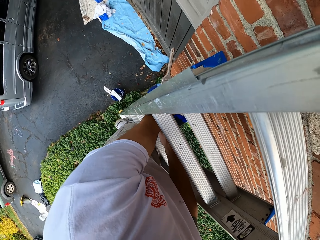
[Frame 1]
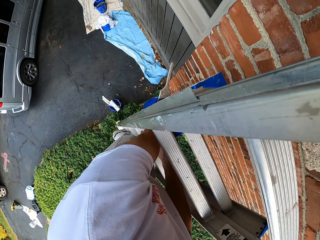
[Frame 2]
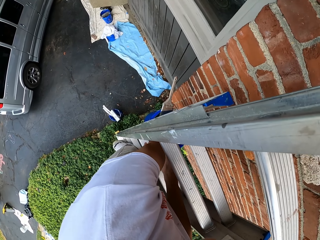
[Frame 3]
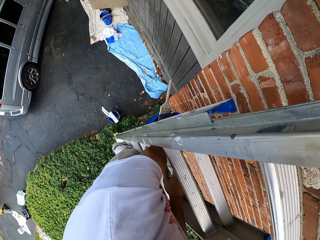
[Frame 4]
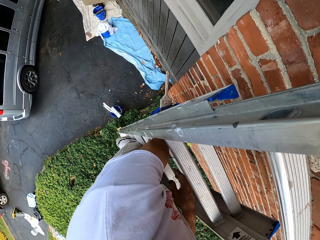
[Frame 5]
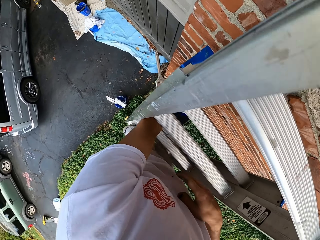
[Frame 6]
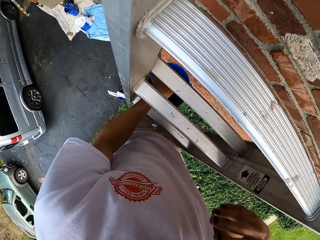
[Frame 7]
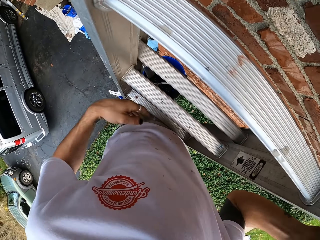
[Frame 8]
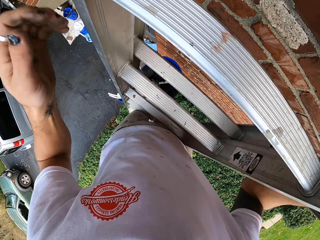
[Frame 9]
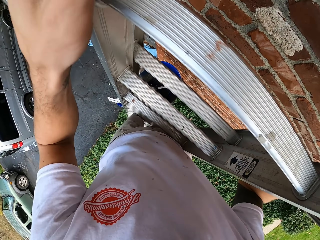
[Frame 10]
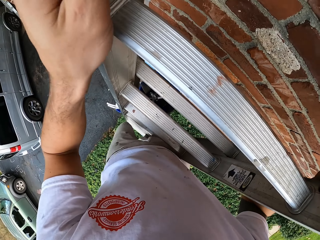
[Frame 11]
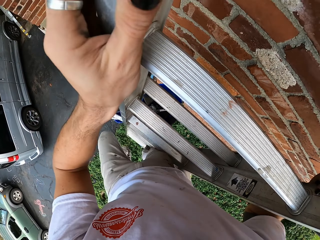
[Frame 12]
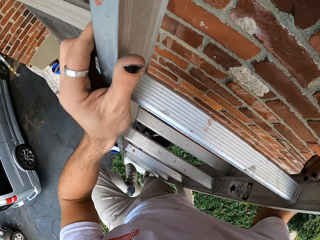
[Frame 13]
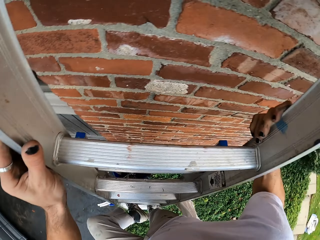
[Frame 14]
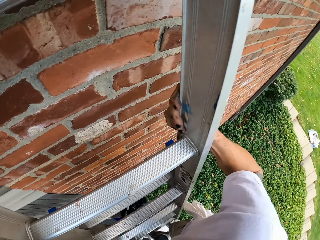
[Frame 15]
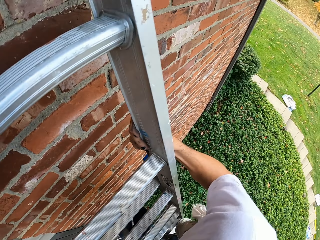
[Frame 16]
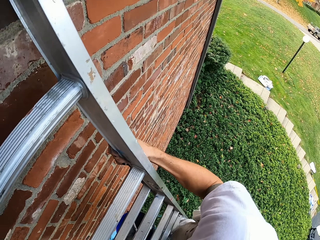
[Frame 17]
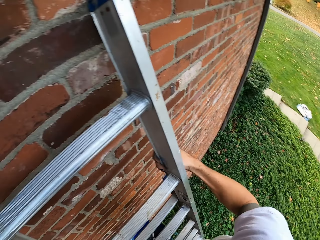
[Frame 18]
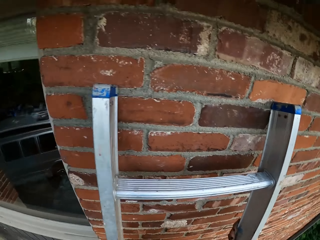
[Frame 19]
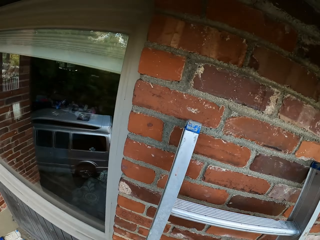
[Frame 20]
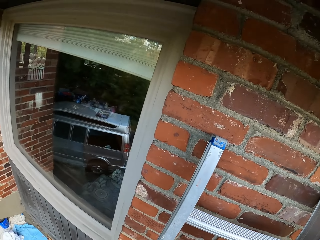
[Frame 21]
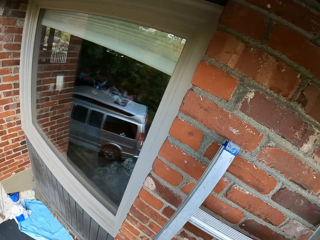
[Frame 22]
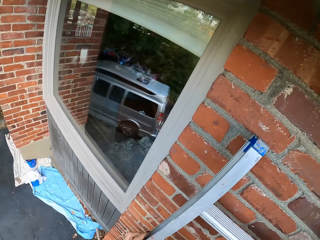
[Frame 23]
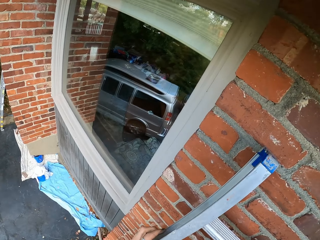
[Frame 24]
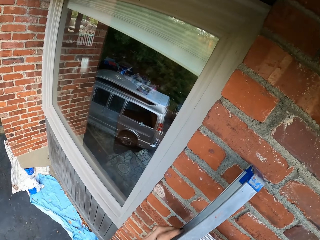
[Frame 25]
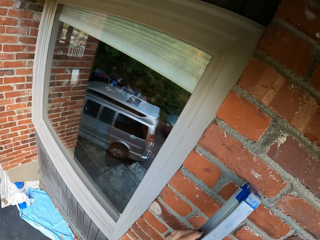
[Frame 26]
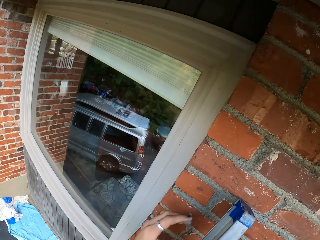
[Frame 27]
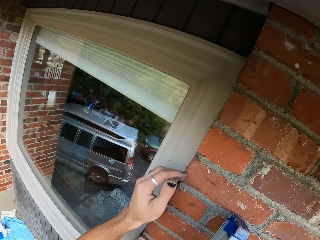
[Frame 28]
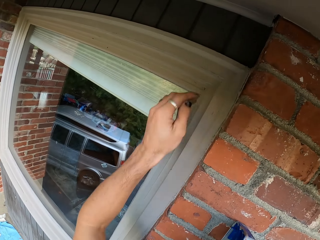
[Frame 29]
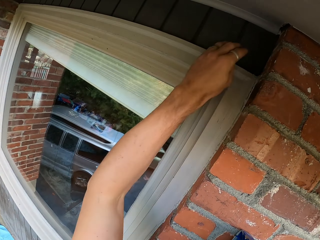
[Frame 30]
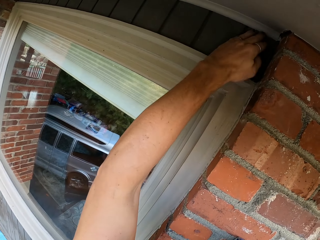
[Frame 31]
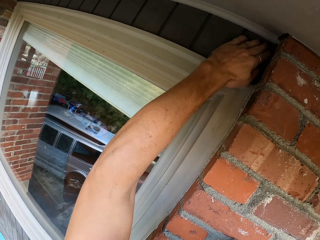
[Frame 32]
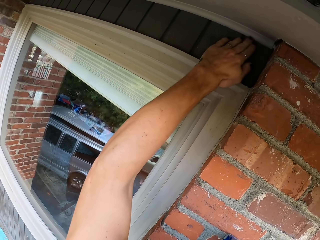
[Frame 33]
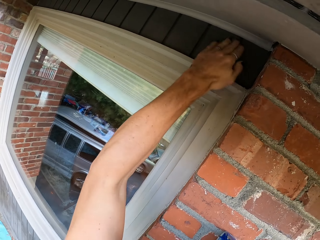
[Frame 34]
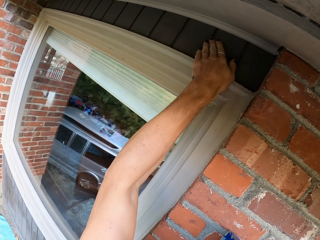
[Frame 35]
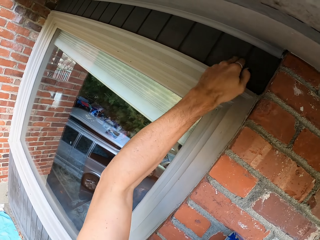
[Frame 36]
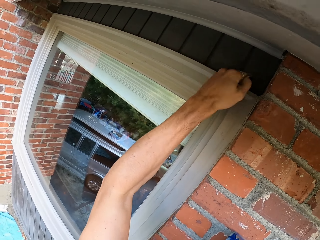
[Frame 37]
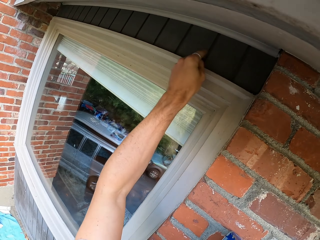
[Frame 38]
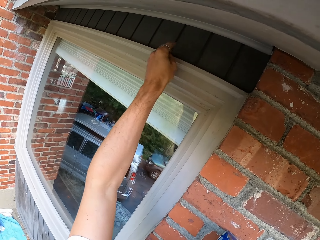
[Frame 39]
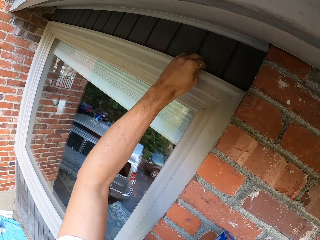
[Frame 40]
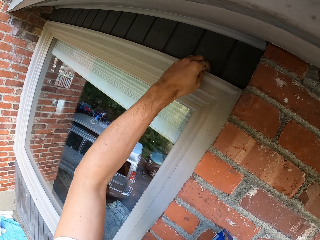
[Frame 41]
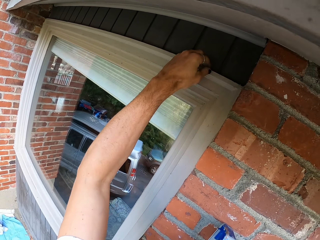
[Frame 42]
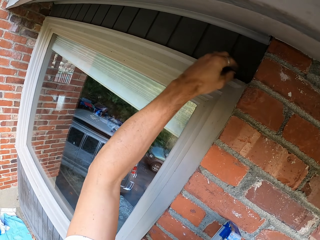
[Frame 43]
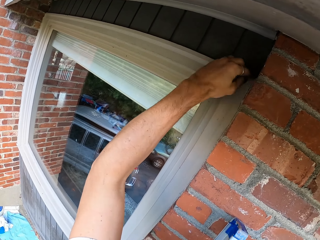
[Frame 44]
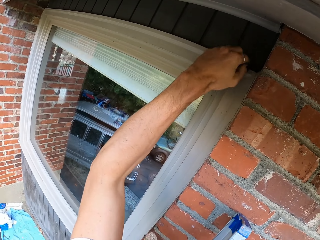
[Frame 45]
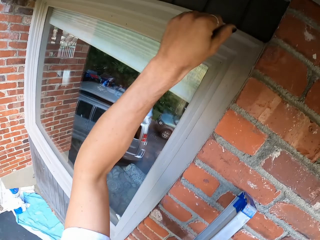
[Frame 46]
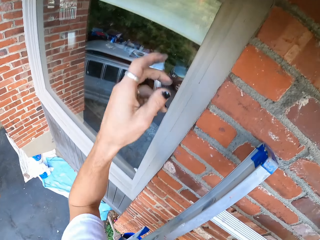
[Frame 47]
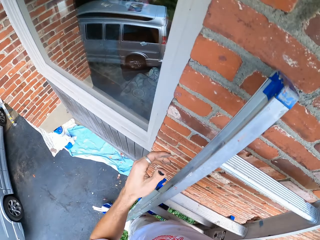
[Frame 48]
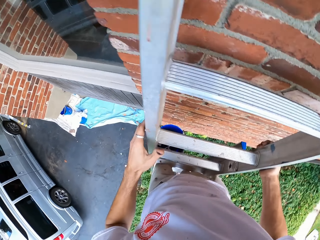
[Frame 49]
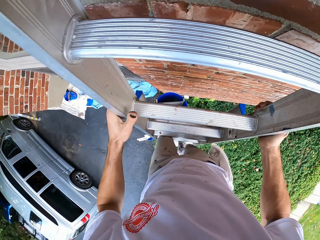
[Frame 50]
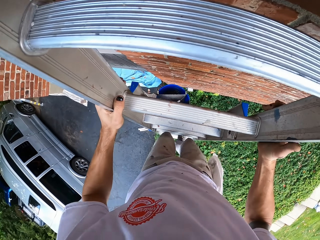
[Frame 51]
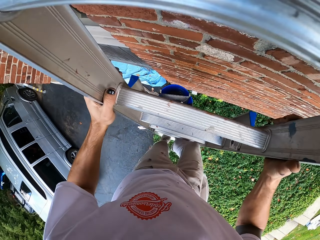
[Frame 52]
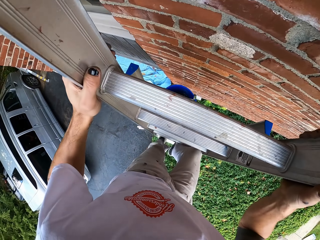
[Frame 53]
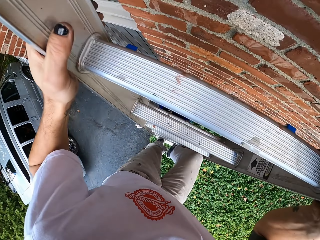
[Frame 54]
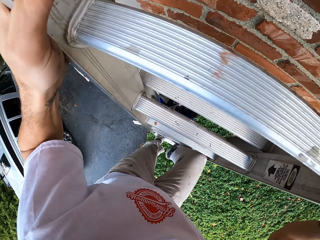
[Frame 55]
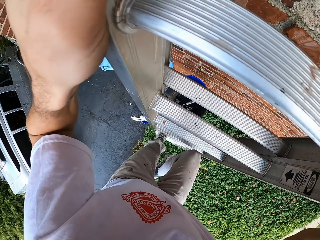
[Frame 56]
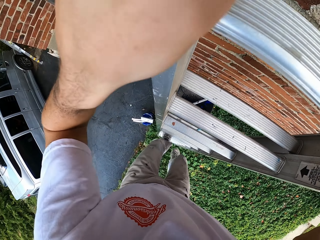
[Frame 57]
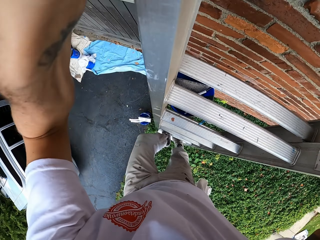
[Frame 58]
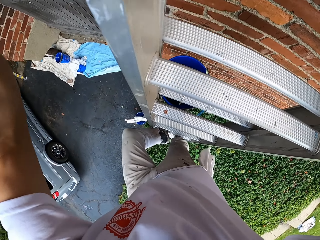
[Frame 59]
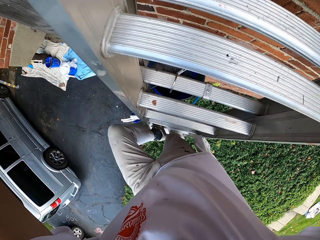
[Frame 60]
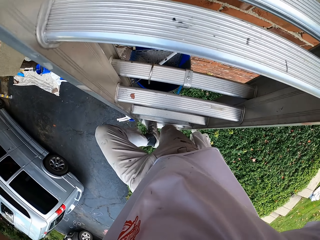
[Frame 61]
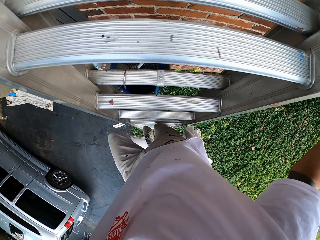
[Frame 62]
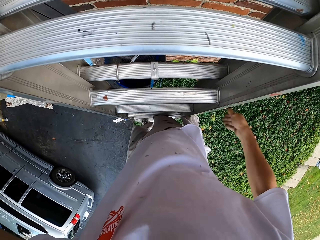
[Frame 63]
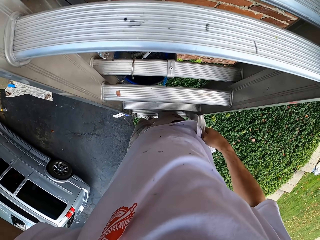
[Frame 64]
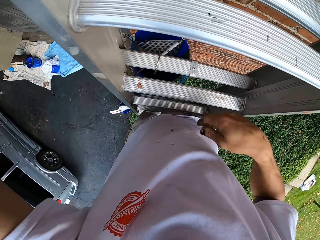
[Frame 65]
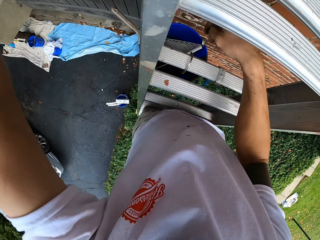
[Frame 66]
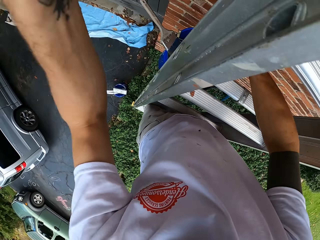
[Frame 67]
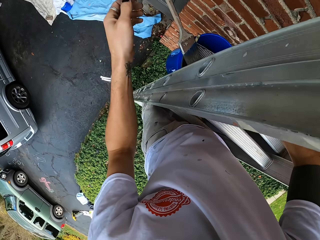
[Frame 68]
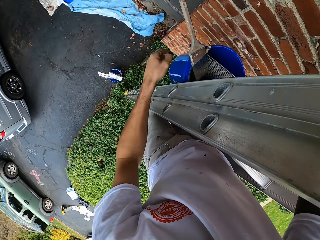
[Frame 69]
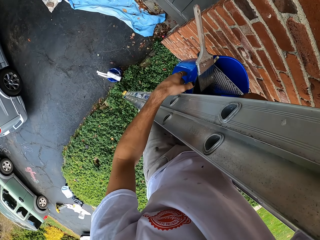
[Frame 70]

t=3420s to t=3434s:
The camera wearer climbs up the ladder. They touch the wood, wipe on the window panel, and make a few steps down the ladder.

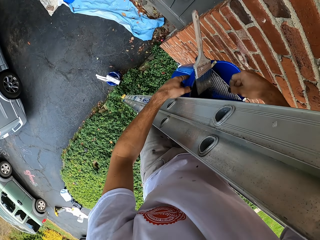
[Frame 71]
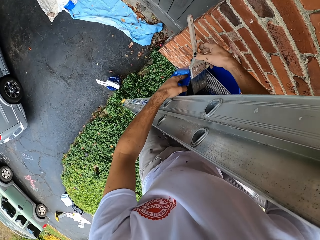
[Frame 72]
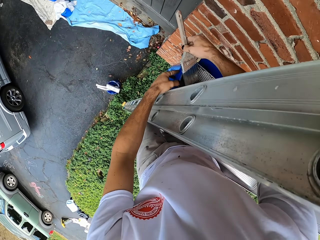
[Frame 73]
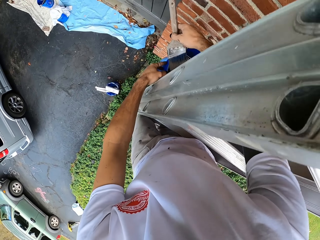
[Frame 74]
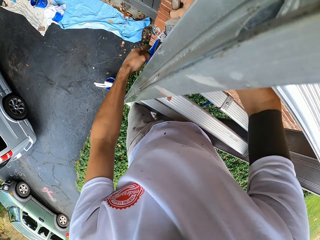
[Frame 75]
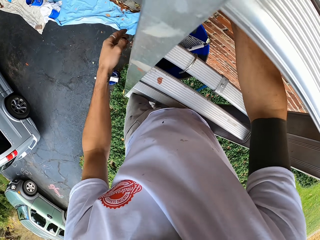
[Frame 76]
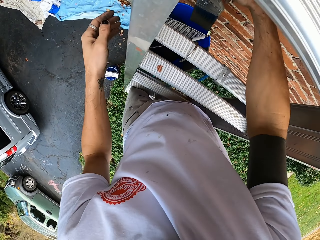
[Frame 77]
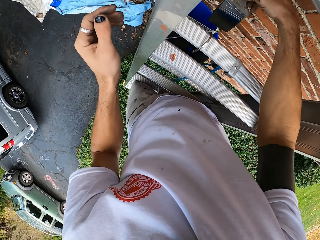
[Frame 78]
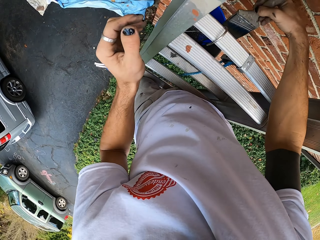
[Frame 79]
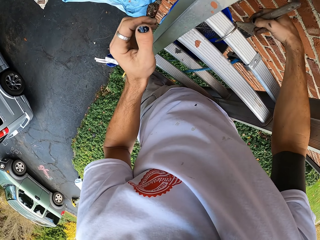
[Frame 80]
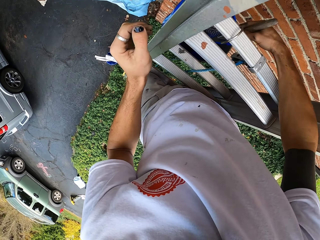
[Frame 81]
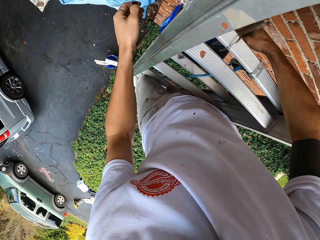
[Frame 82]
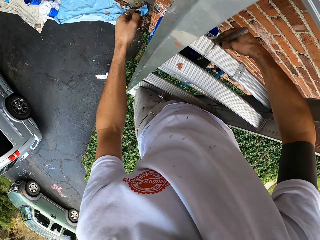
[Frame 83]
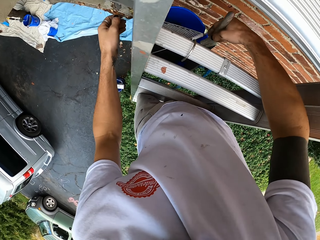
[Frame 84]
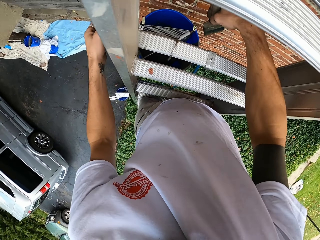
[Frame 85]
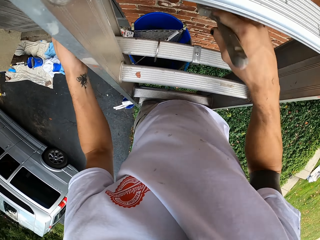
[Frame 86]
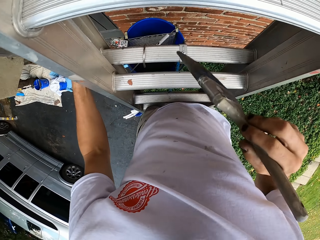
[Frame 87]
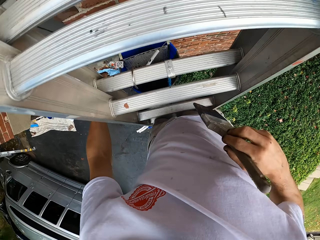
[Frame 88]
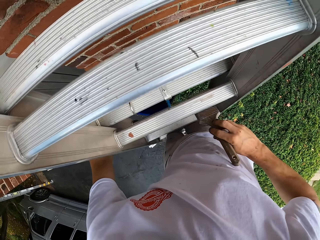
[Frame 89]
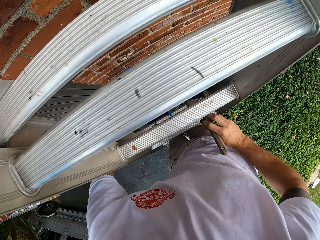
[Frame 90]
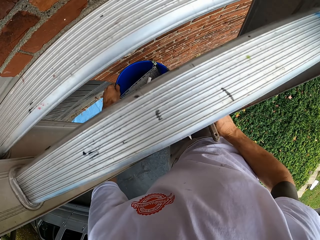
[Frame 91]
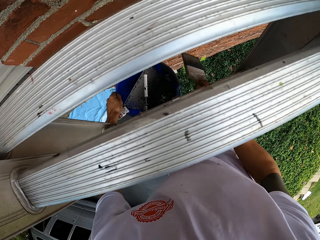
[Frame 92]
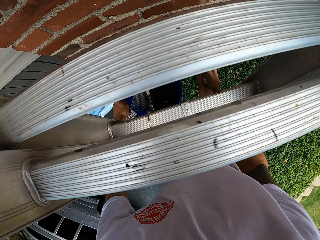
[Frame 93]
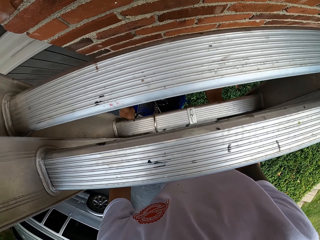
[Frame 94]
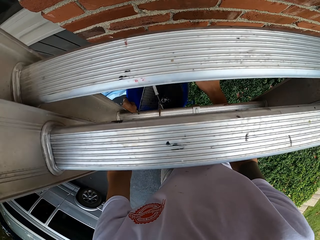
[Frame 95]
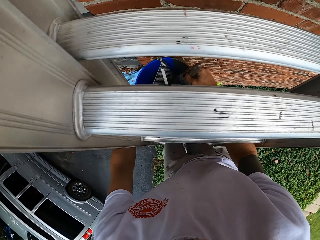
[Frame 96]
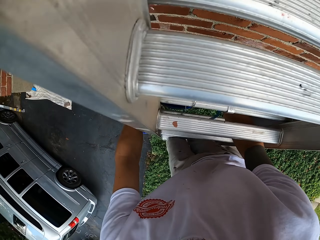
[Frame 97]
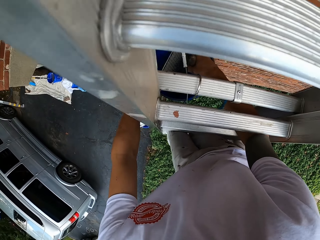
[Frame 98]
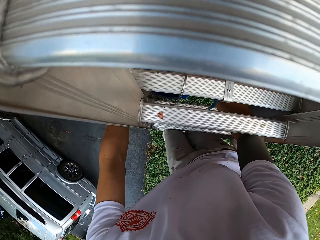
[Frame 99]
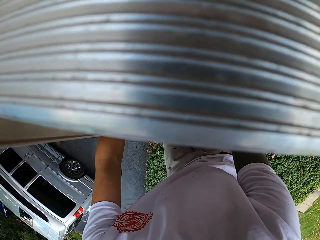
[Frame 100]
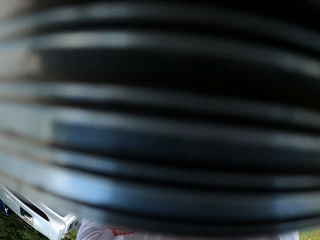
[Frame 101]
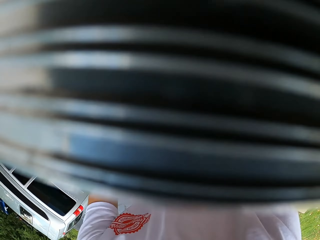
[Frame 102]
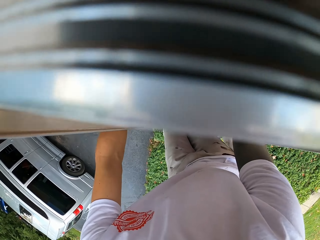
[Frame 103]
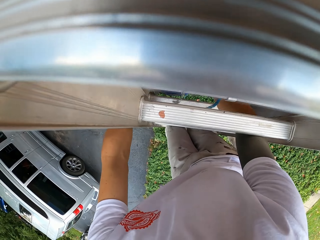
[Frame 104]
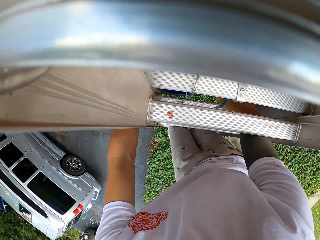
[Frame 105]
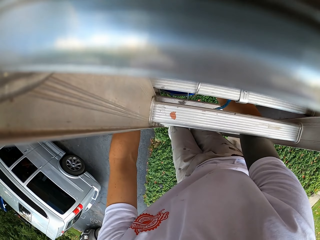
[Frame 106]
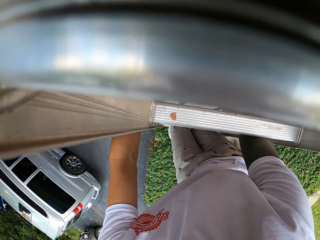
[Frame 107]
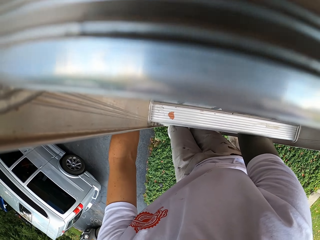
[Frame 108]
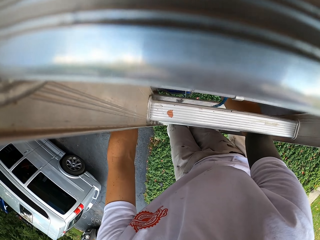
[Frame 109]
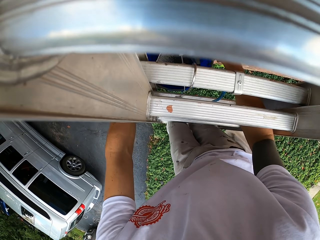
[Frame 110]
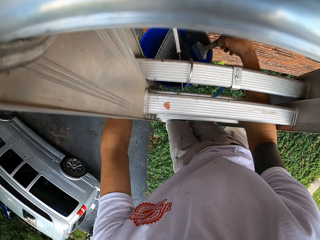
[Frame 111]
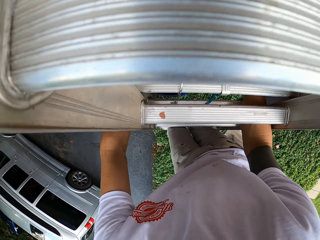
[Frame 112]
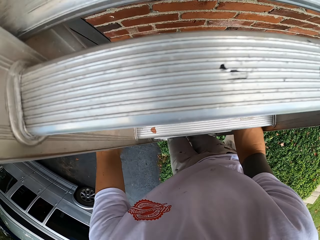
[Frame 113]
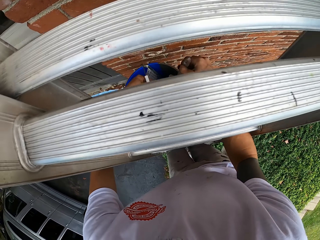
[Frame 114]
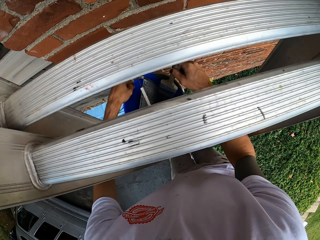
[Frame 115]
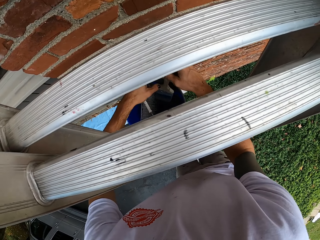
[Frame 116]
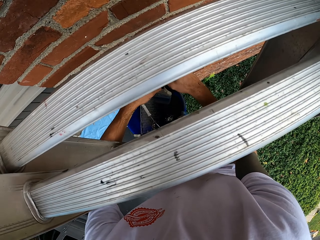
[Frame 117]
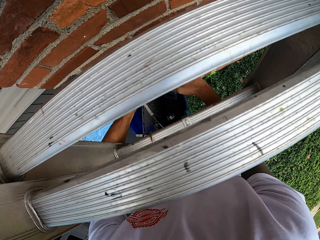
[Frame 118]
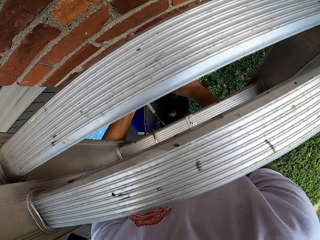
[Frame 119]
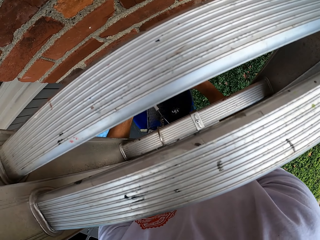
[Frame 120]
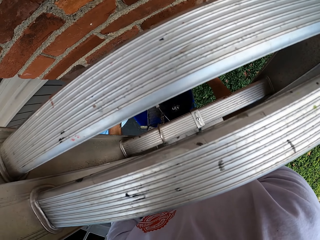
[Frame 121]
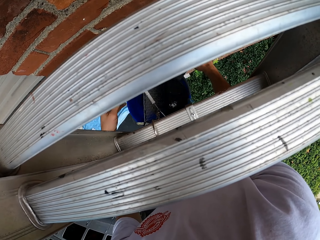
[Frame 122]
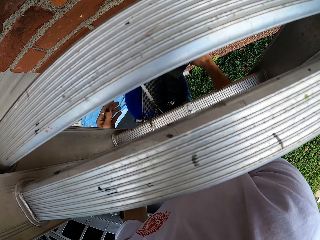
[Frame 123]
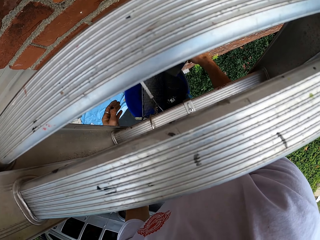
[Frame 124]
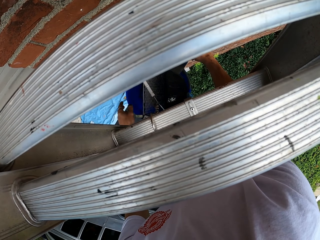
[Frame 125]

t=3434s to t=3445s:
The camera wearer picks up the painting brush. They dip the brush in the ink in the bucket.
